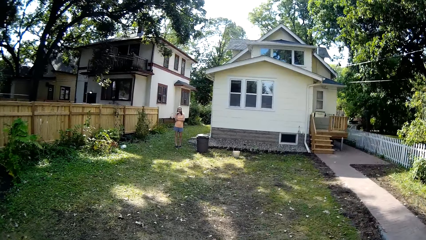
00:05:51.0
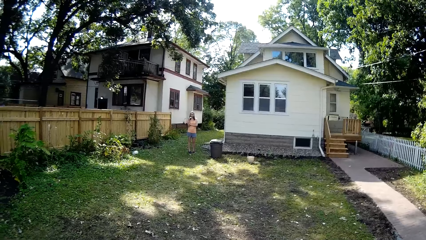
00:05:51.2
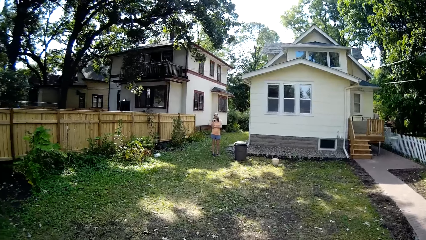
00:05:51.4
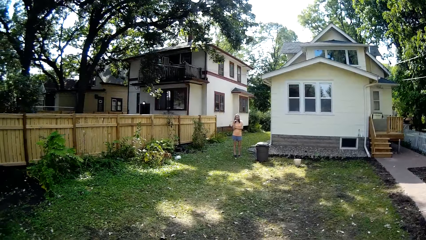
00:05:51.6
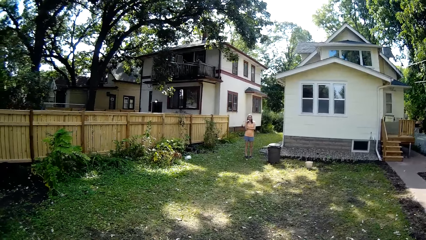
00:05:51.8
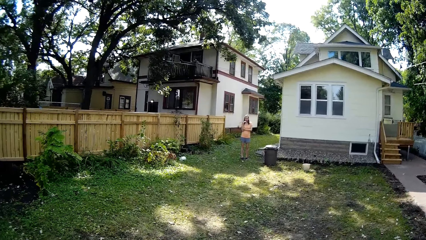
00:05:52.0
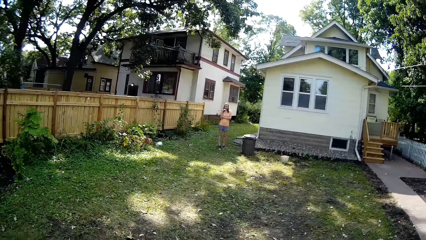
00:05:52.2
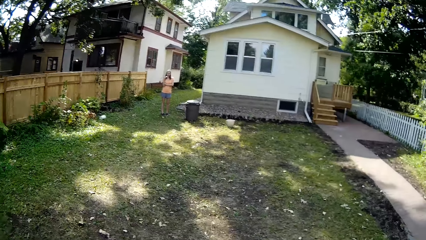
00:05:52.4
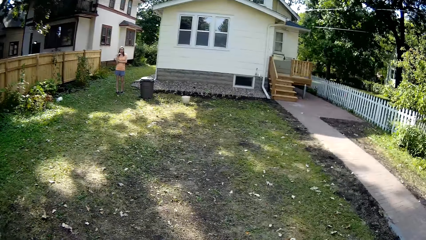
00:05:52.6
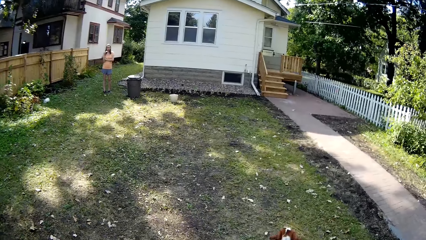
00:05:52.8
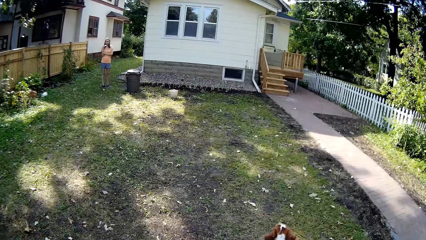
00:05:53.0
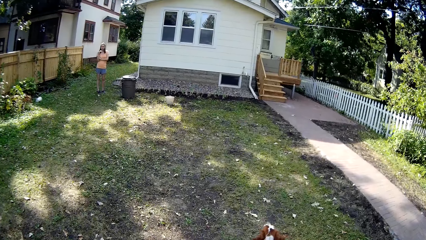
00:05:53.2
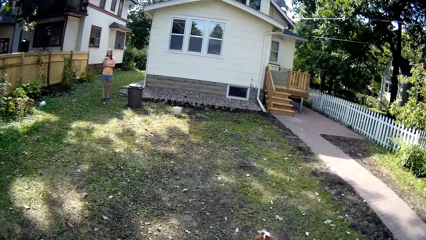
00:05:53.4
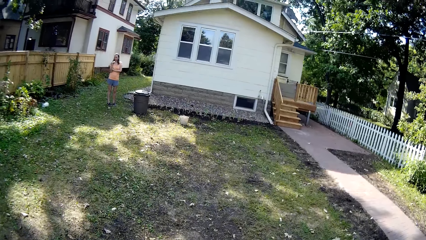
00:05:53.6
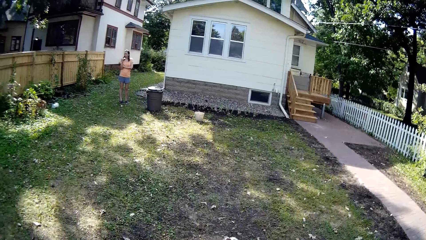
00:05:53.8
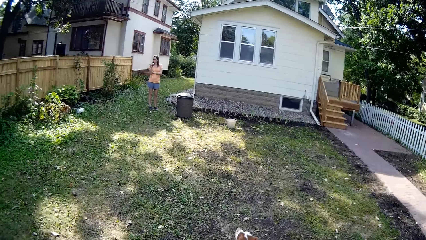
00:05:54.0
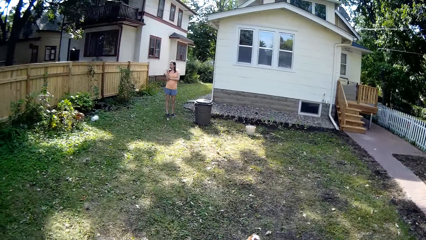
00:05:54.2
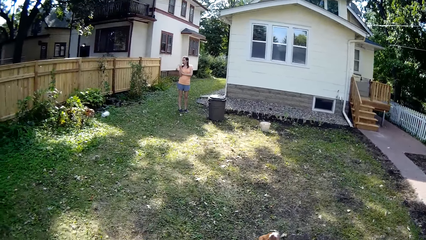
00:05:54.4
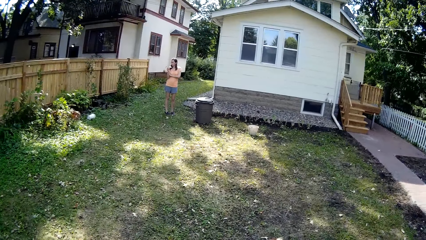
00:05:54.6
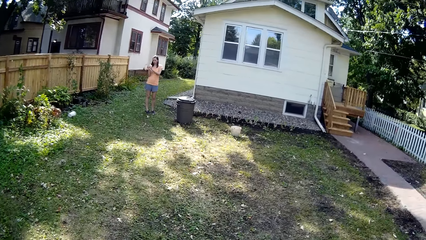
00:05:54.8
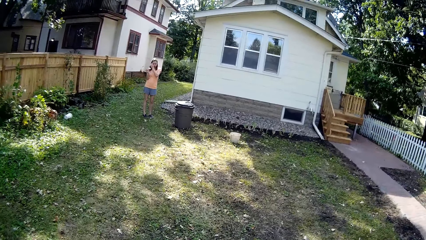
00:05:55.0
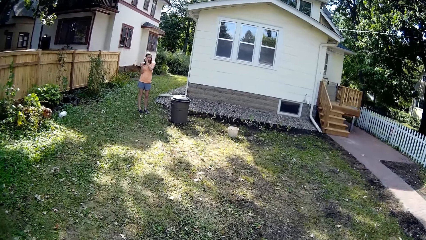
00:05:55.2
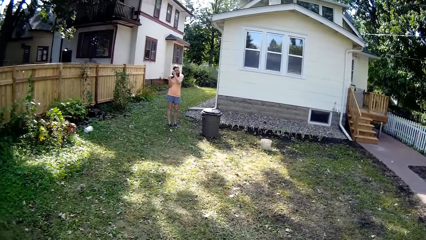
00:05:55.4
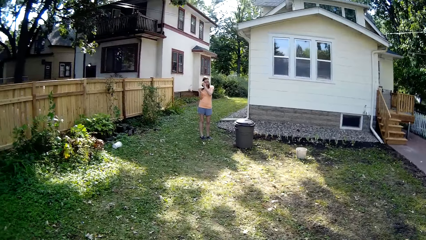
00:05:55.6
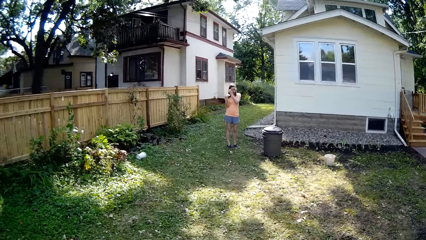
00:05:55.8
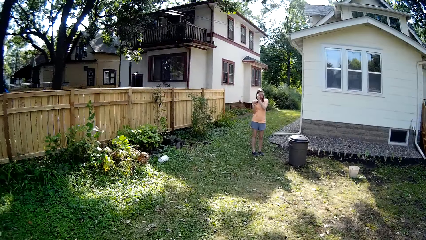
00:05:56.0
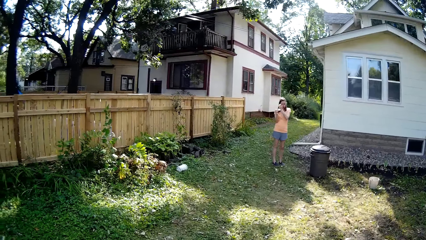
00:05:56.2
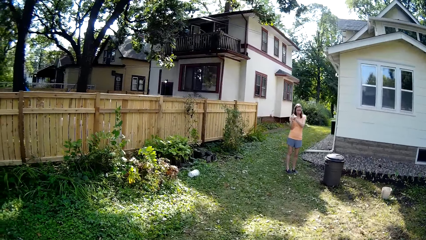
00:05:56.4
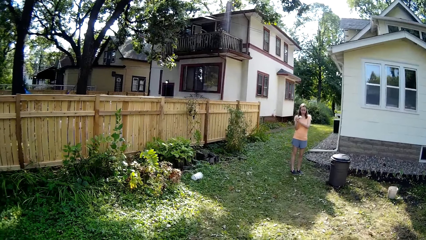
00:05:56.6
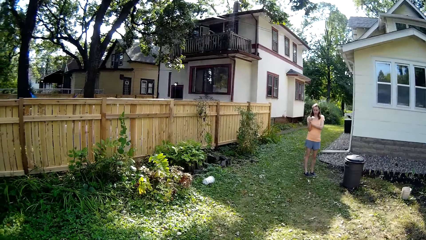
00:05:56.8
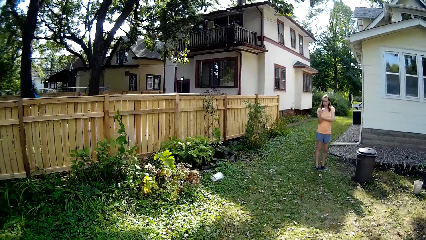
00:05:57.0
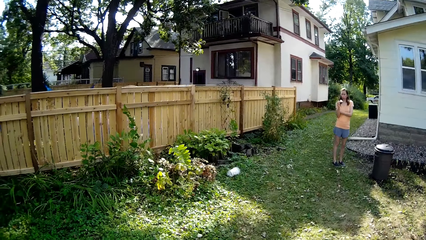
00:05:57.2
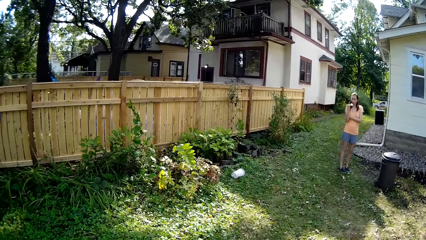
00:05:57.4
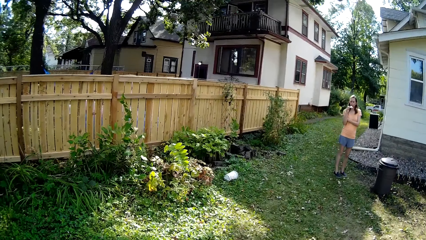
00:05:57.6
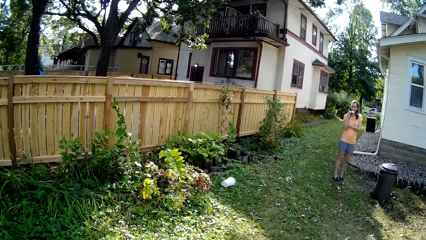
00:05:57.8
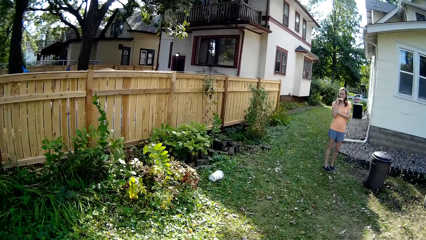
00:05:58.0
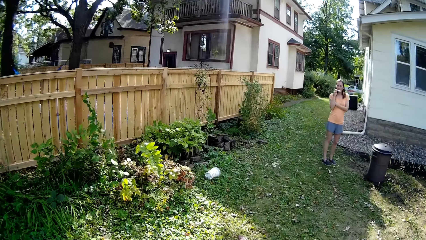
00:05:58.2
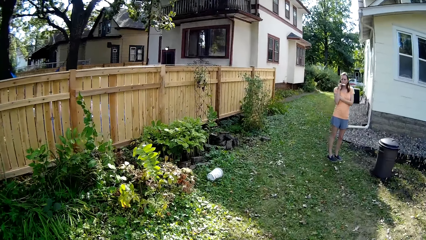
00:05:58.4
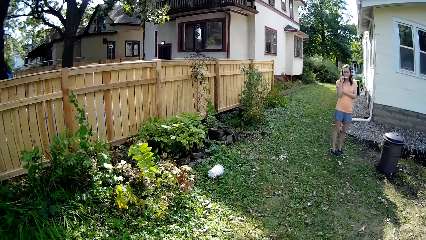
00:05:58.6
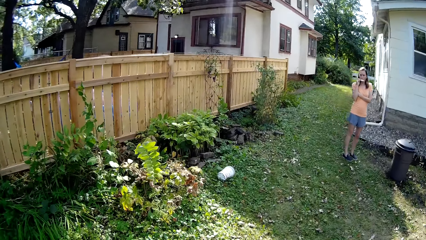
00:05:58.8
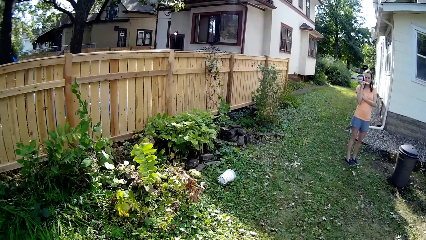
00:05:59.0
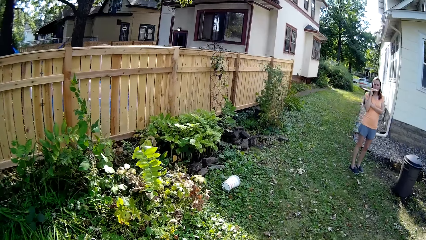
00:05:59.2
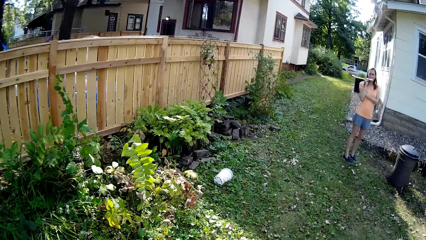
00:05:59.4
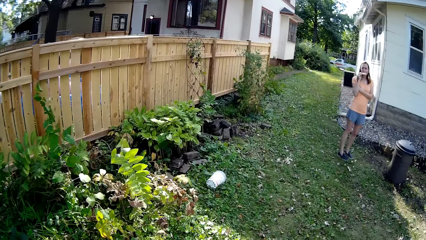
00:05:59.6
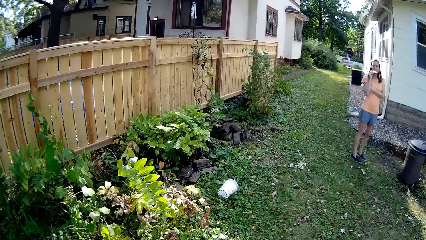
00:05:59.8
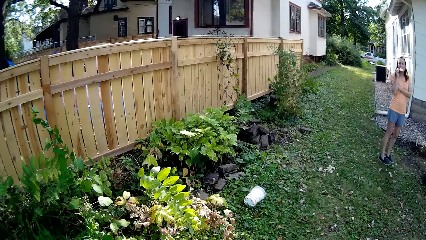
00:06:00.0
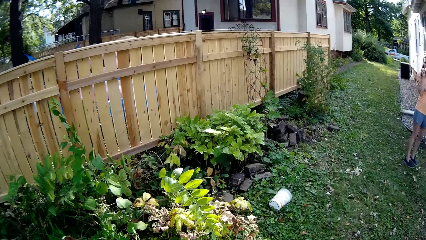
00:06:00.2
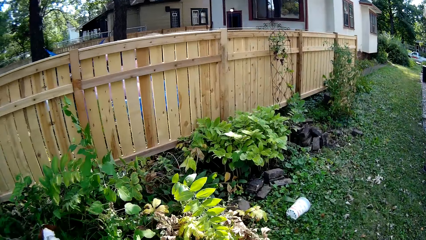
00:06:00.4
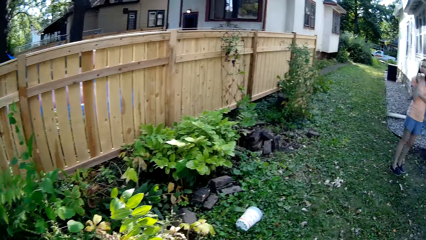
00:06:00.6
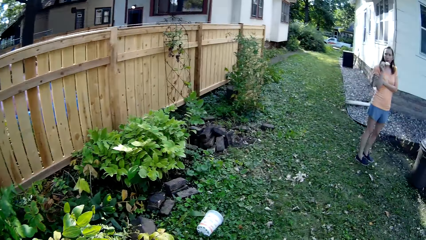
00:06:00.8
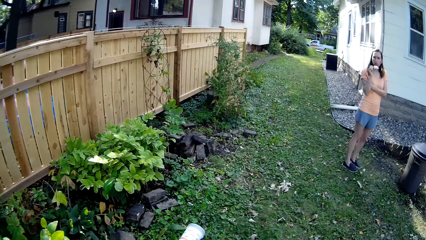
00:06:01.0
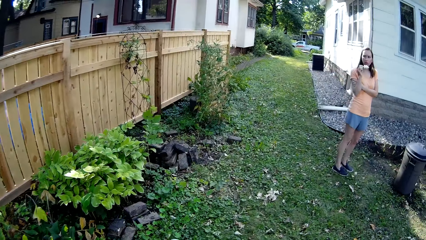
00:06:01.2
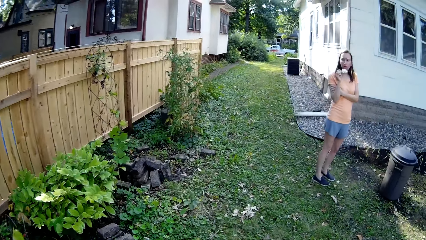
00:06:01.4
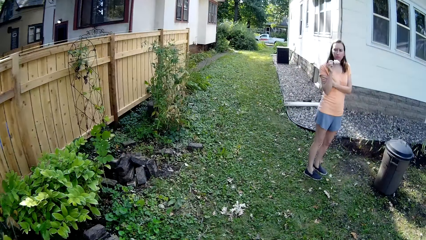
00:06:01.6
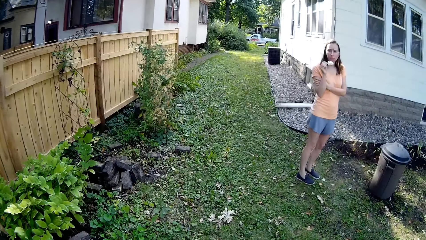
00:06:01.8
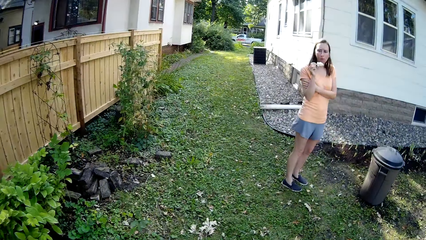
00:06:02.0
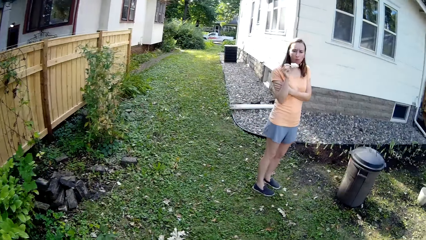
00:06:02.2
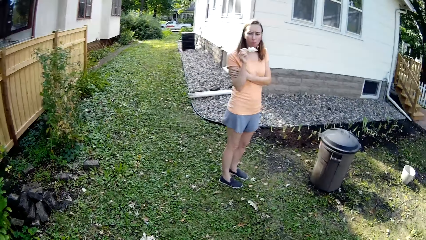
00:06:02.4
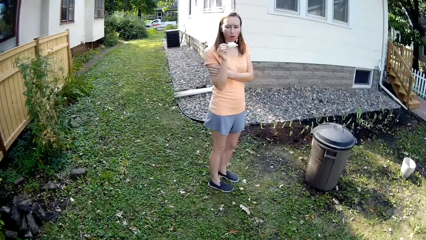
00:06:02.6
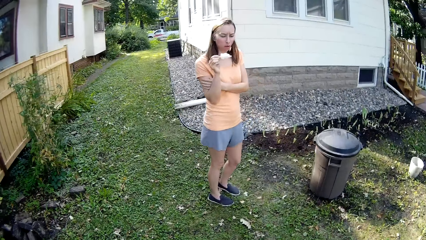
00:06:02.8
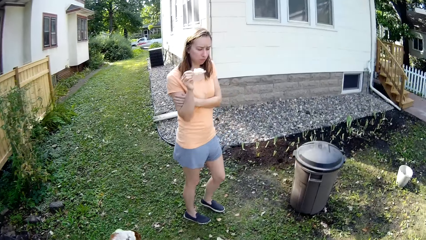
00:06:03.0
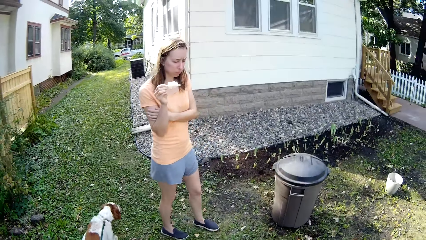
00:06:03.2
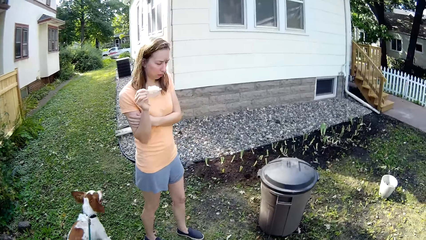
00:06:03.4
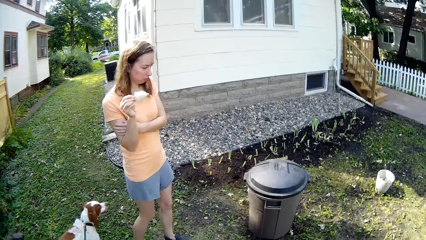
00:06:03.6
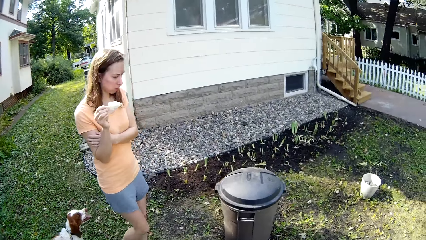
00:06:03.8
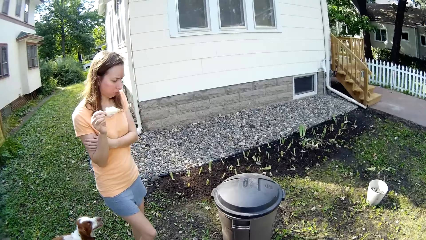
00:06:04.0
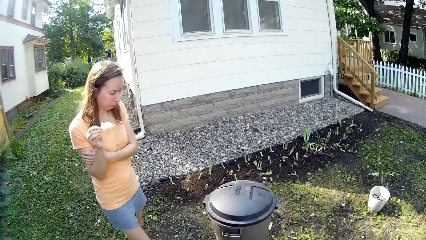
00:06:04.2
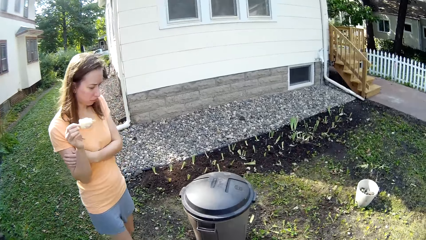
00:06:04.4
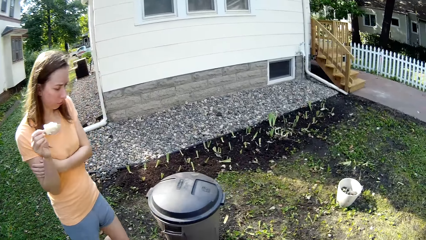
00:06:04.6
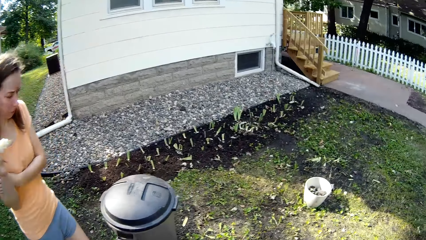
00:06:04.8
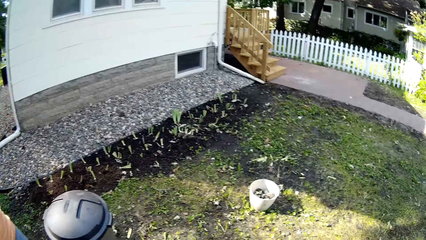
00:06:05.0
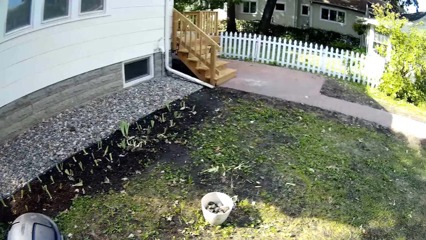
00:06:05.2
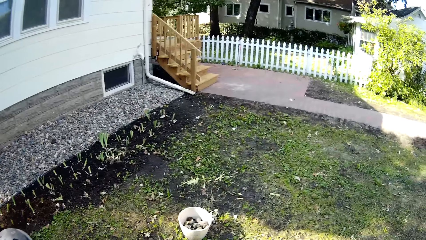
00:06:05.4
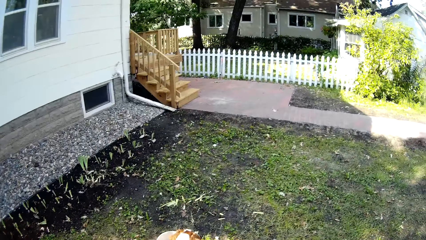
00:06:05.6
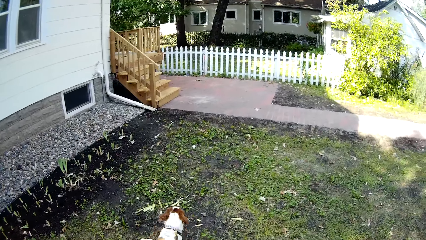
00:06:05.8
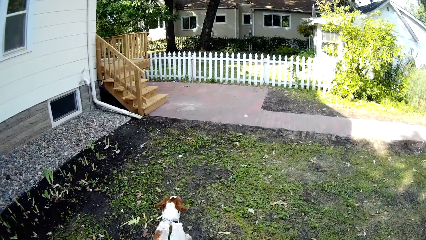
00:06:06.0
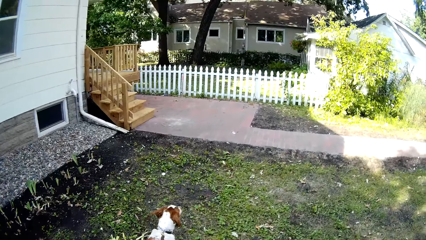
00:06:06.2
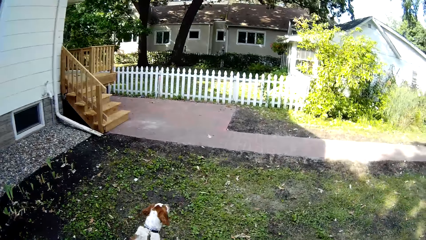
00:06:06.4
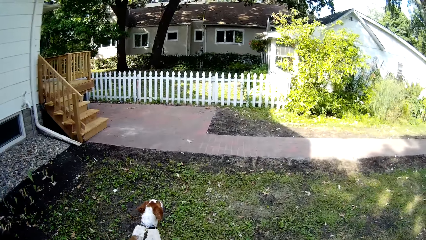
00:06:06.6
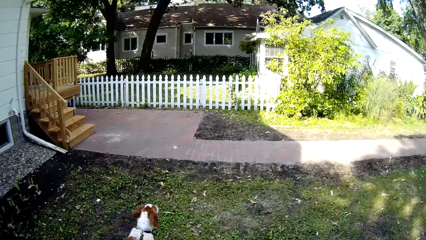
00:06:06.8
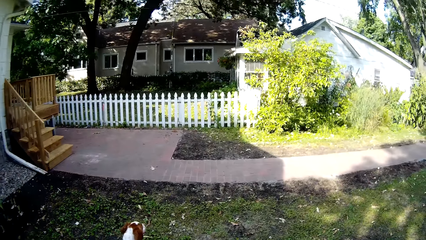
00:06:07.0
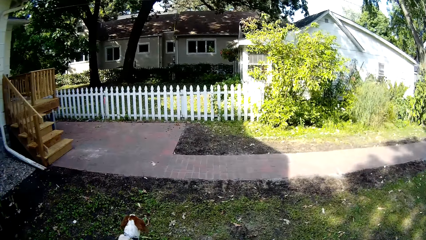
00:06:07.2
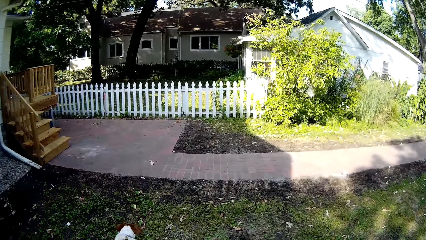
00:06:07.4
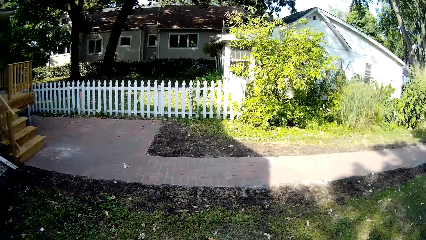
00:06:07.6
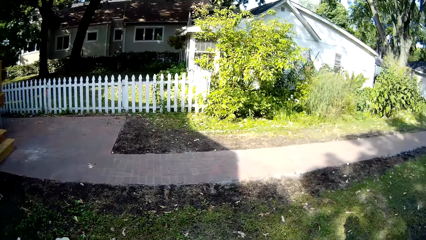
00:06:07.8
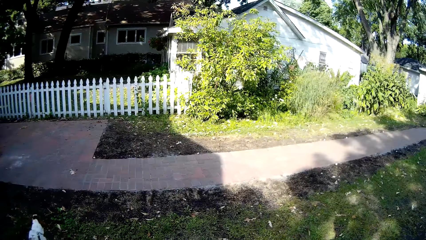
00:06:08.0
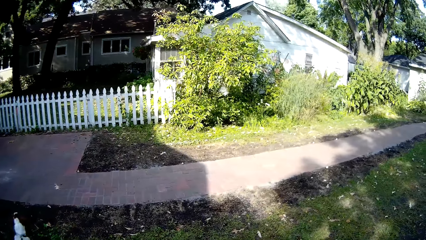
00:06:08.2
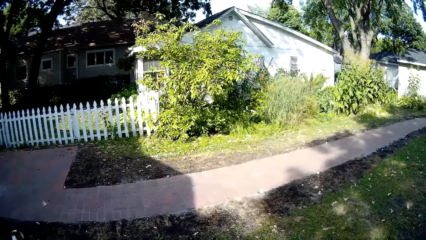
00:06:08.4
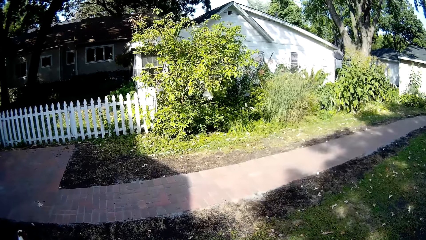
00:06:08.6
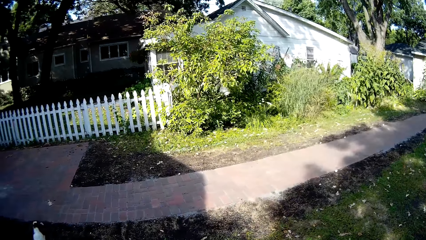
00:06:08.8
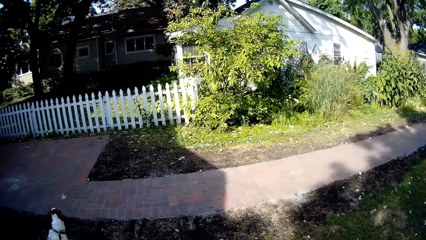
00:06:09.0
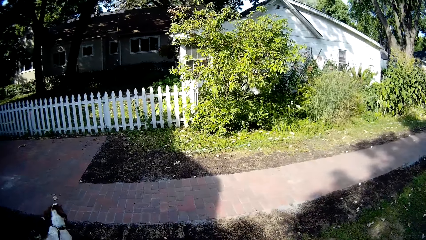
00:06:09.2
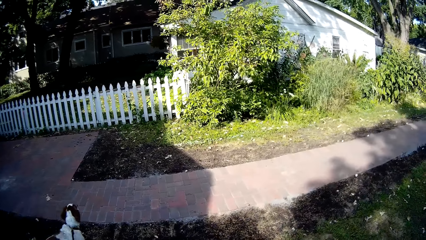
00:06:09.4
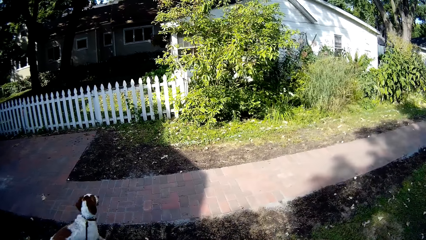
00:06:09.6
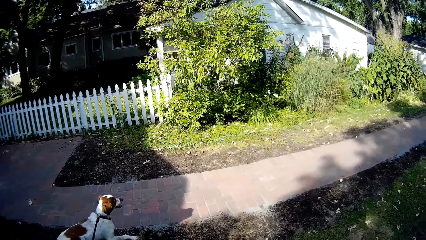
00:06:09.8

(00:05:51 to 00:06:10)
The woman scratches her face and walks around. The camera wearer looks around. They walk the dog around the backyard.
